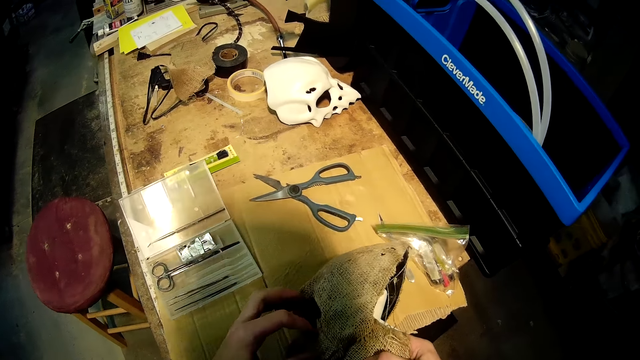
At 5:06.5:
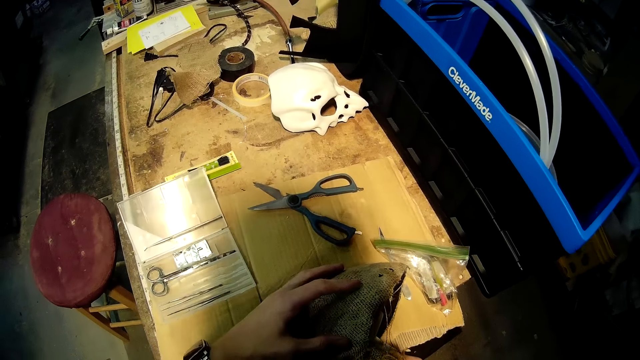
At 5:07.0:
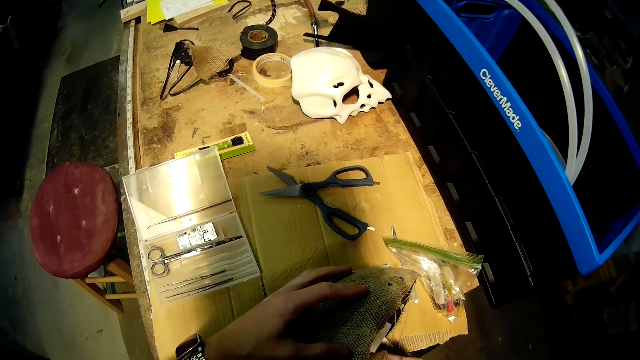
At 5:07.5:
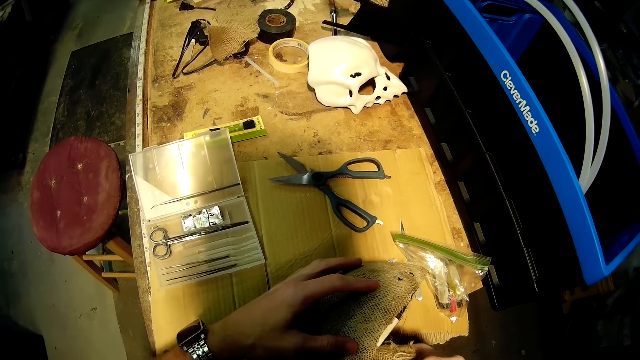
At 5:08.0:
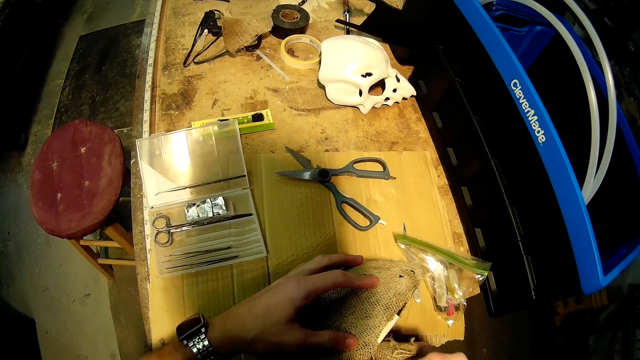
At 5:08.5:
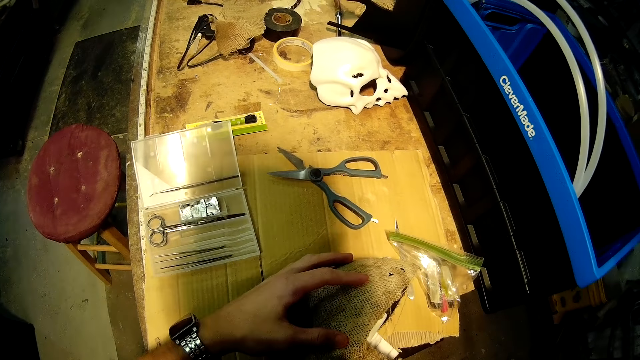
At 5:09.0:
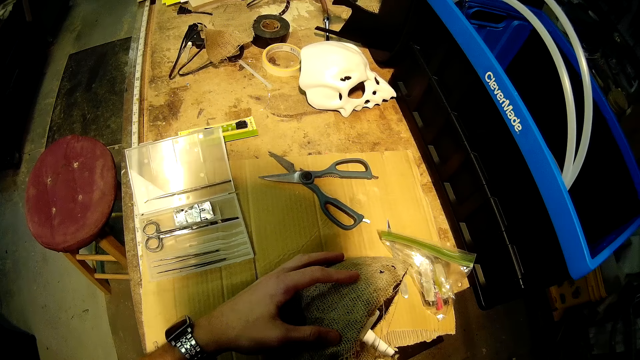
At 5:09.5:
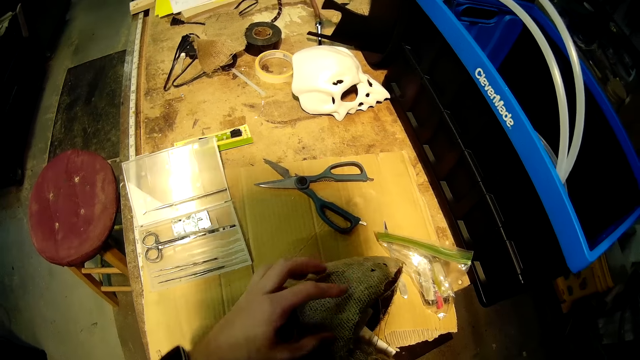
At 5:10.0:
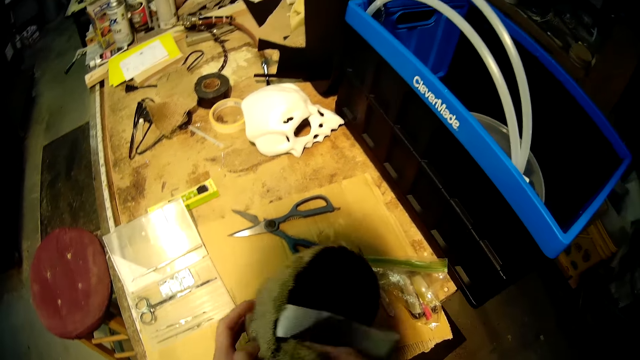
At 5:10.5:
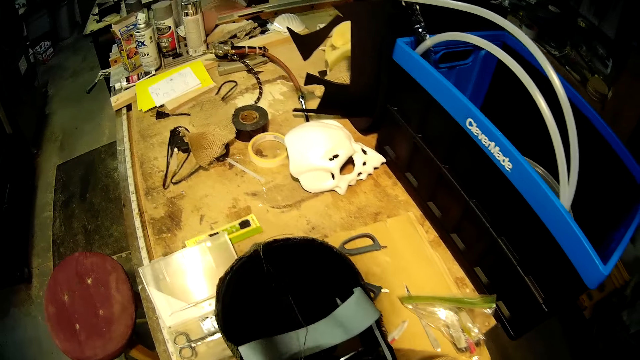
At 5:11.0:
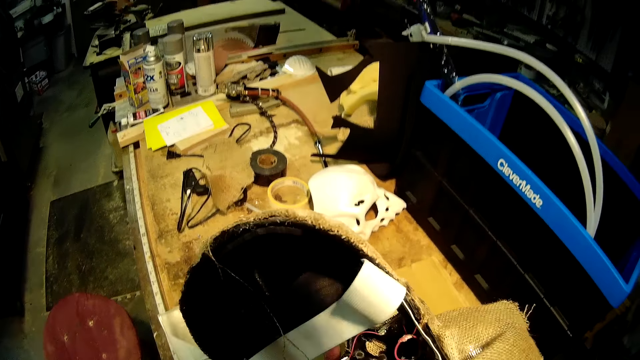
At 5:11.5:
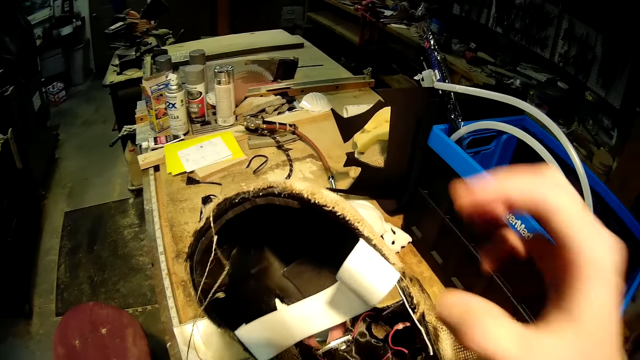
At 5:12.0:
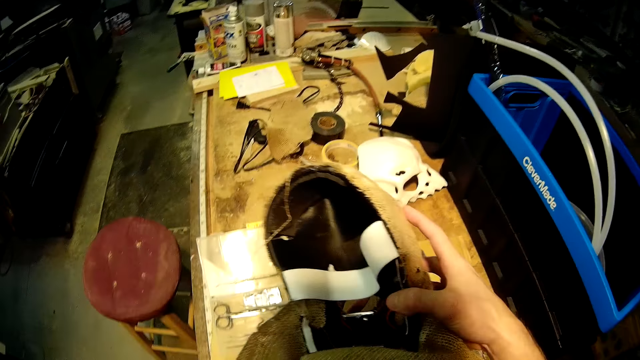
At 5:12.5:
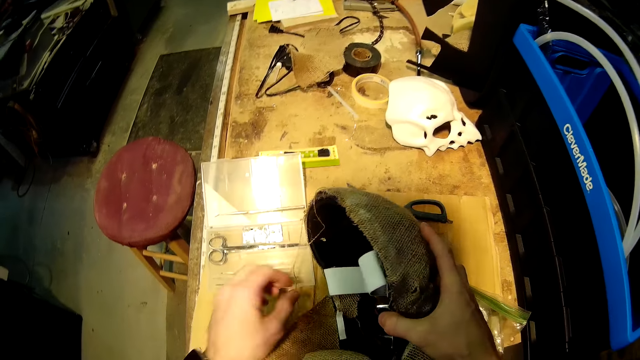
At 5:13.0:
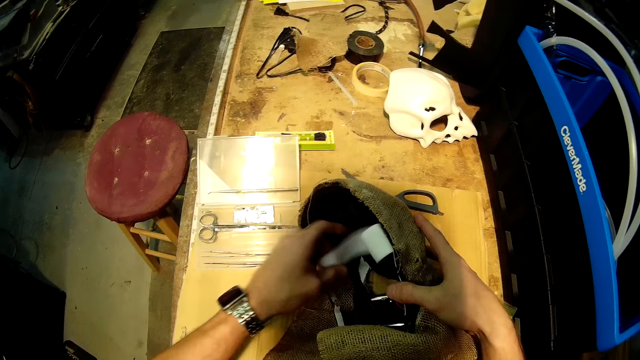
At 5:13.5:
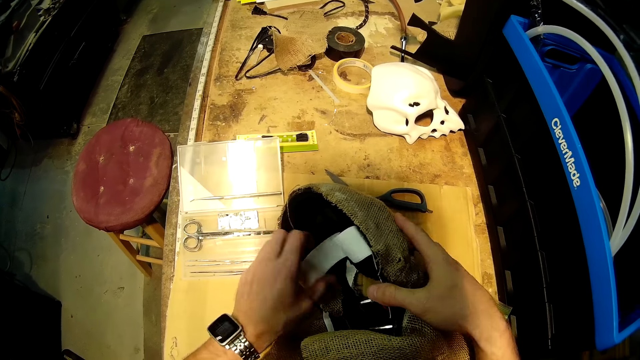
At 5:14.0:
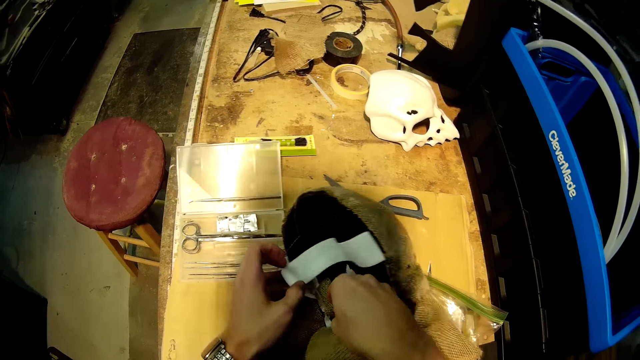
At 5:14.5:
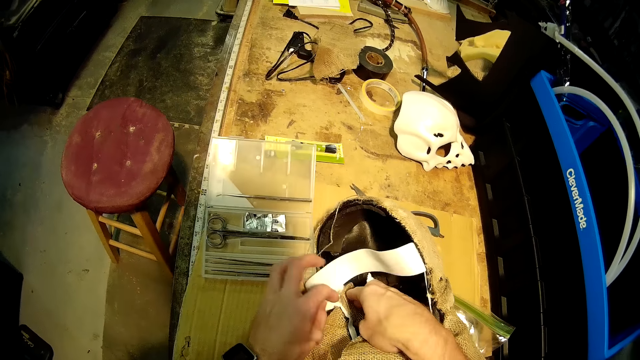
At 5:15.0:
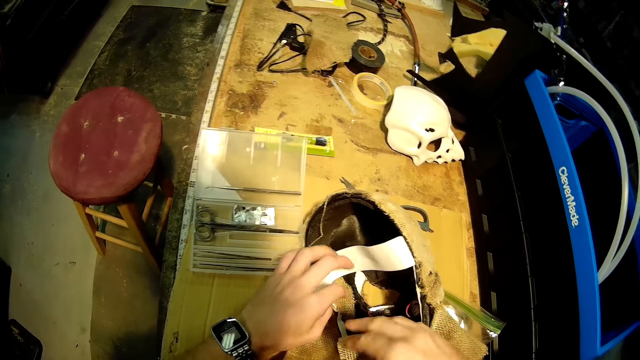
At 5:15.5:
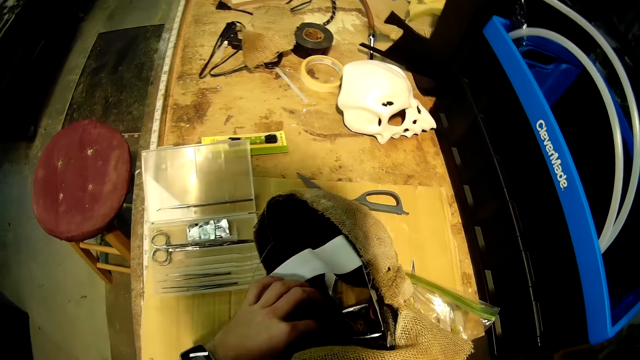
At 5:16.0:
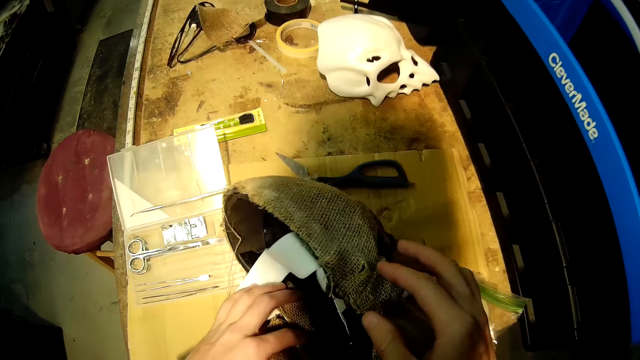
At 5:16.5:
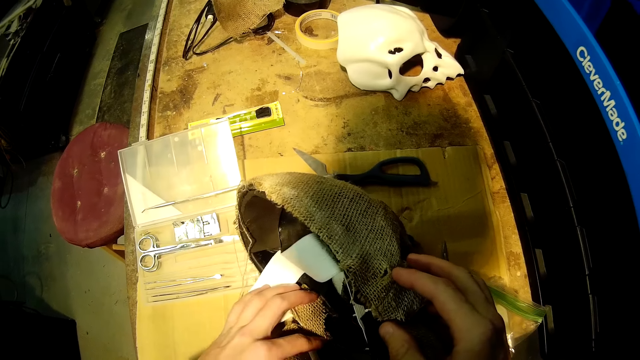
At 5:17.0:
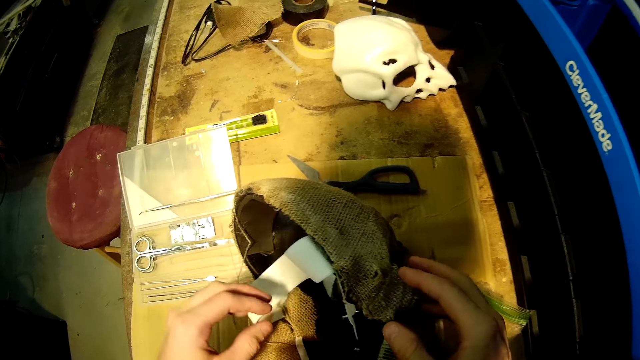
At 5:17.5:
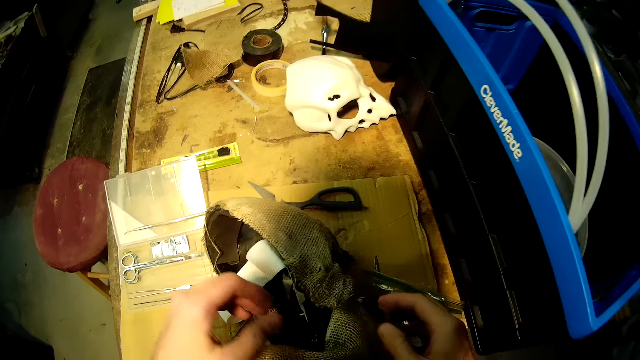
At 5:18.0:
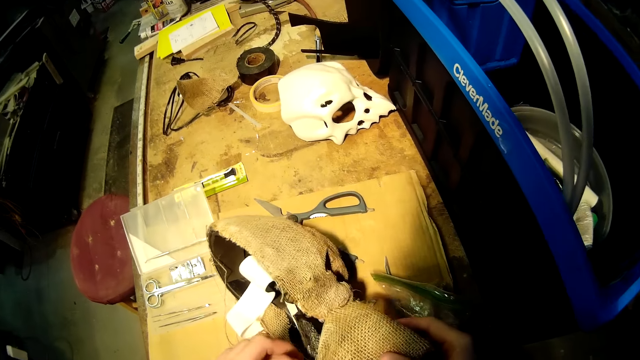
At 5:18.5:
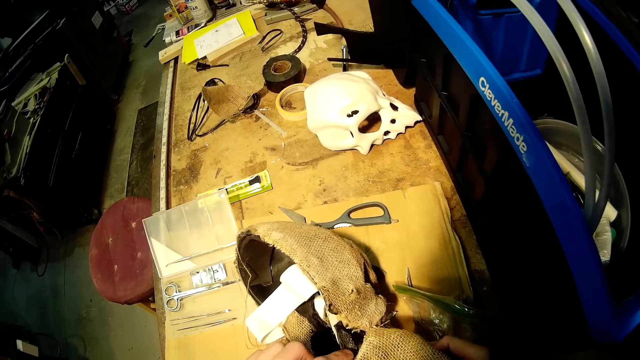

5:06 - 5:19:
The camera wearer turns over the helmet on the work bench with both of his hands. He moves a strap on the helmet on the work bench with his left hand. He adjusts the helmet on the work bench with both of his hands.

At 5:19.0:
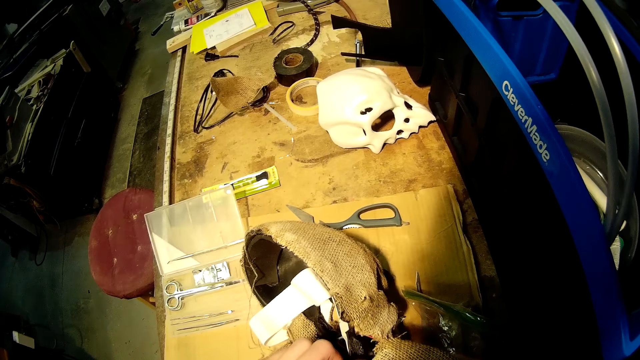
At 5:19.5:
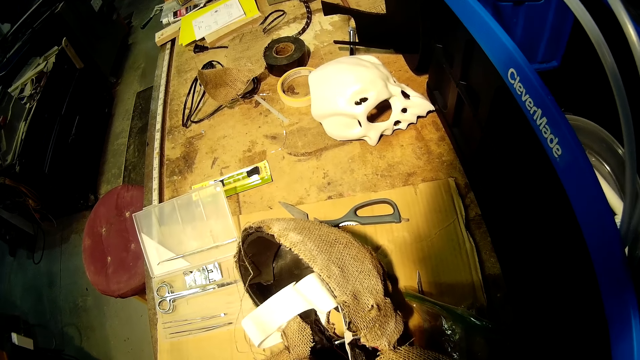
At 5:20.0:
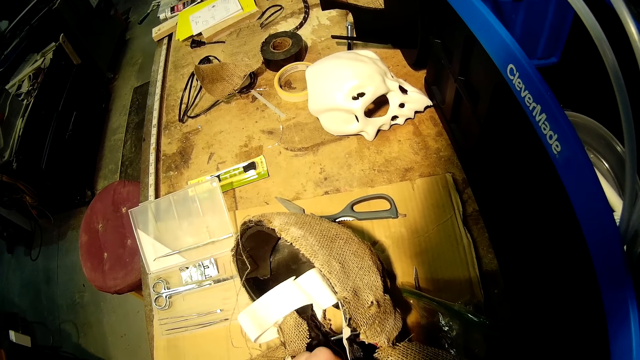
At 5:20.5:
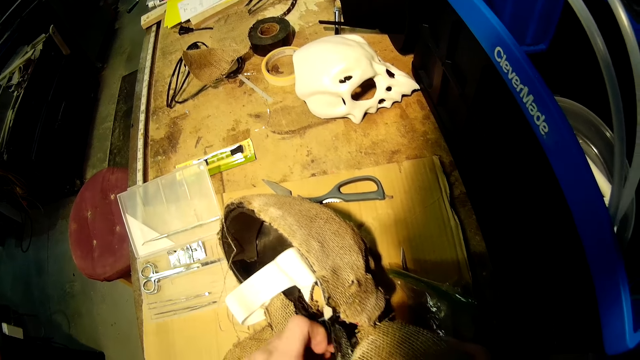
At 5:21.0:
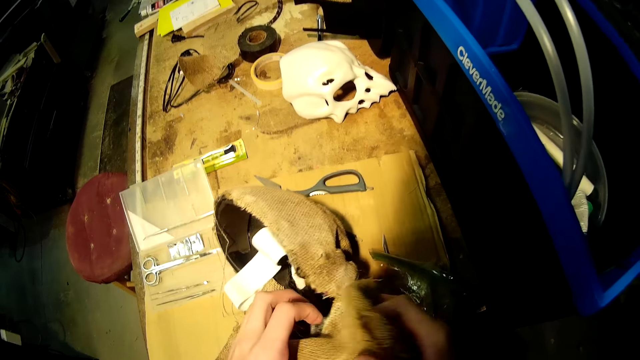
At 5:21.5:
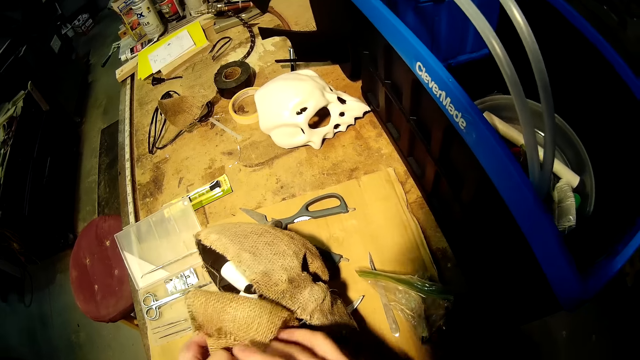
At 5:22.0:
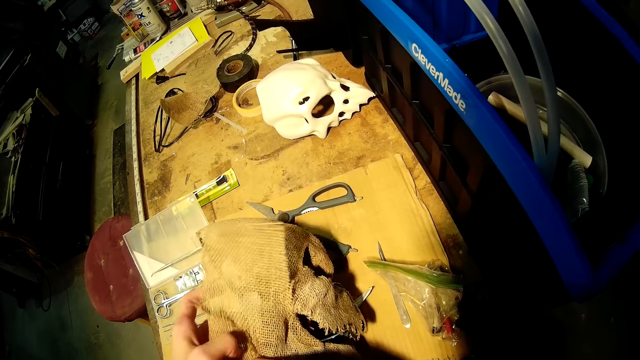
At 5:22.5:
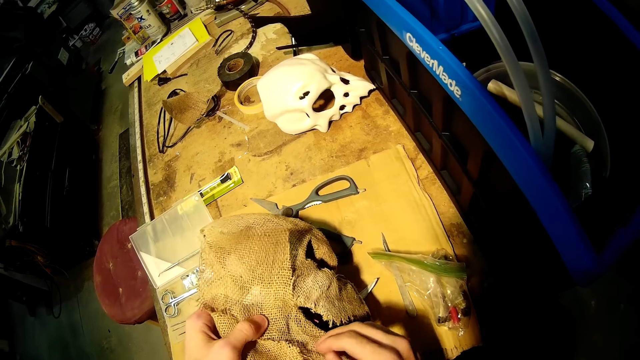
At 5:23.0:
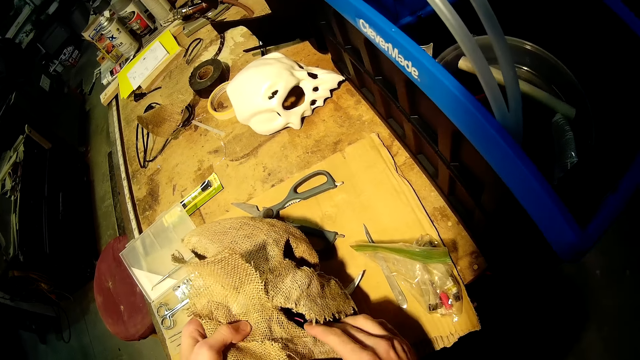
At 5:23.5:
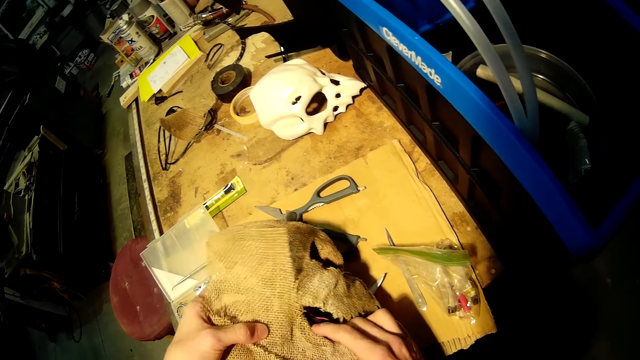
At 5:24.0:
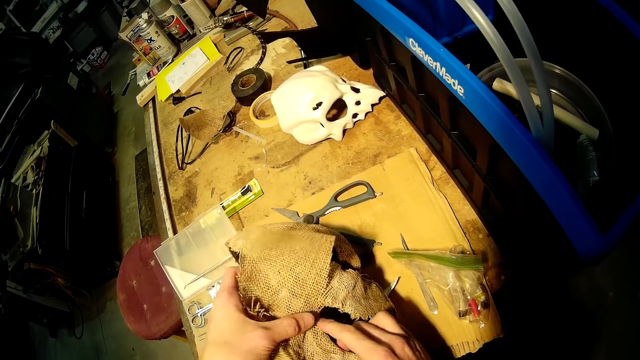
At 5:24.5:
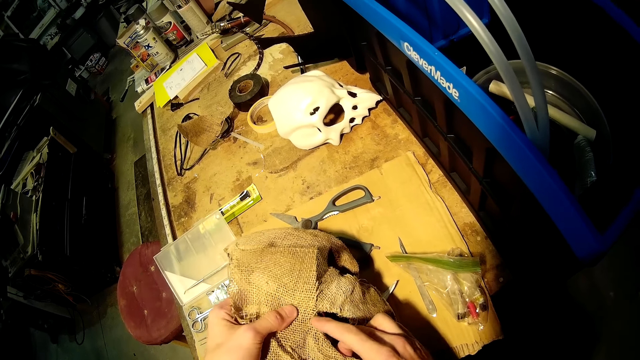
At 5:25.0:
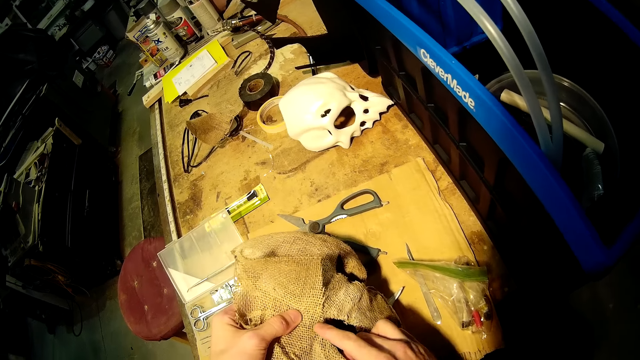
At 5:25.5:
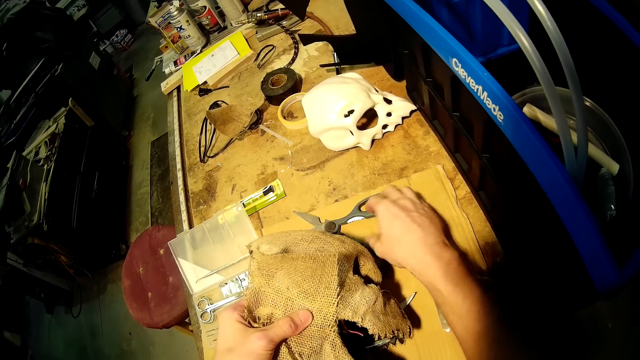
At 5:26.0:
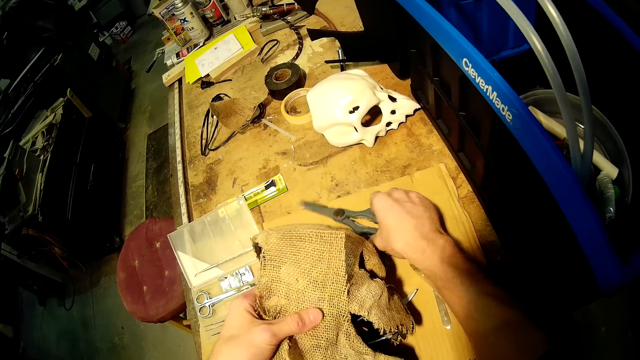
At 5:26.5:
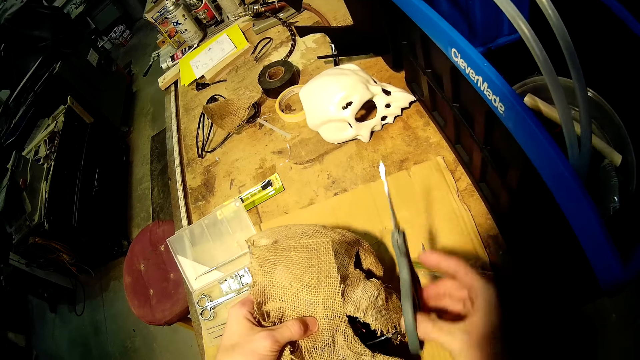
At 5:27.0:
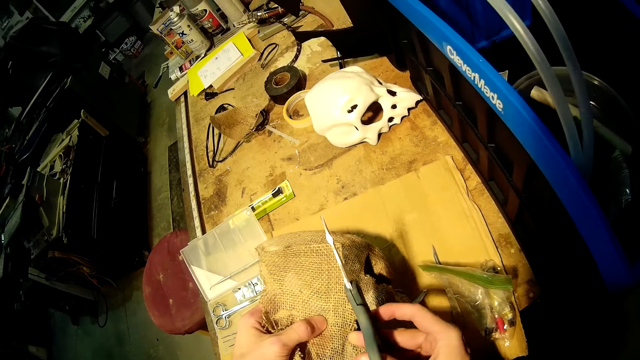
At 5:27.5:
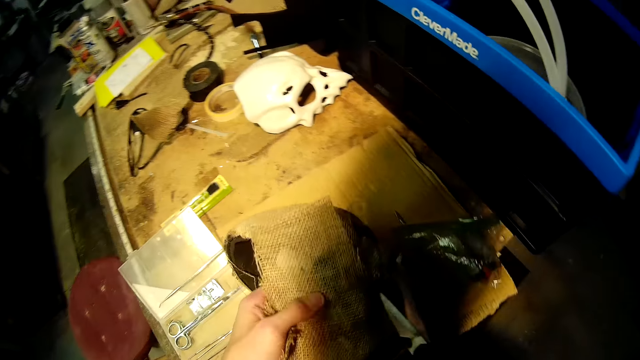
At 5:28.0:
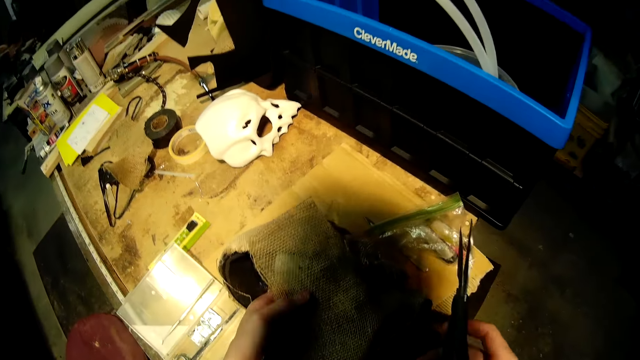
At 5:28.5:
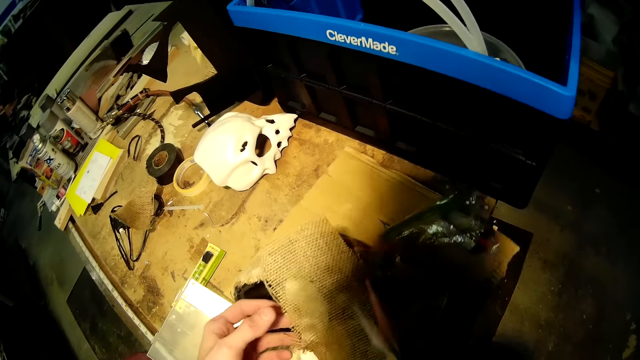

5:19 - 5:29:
The camera wearer turns over the fabric of the helmet on the work bench with his right hand. He adjusts the fabric of the helmet on the work bench with both of his hands. He picks the pair of scissors from the work bench with his right hand.
